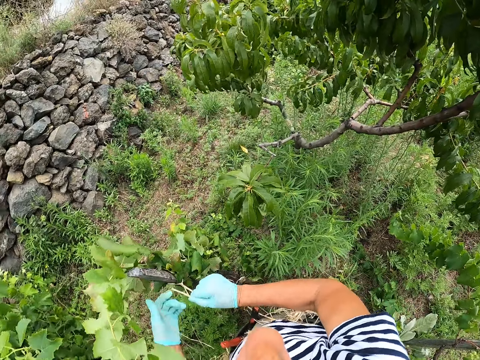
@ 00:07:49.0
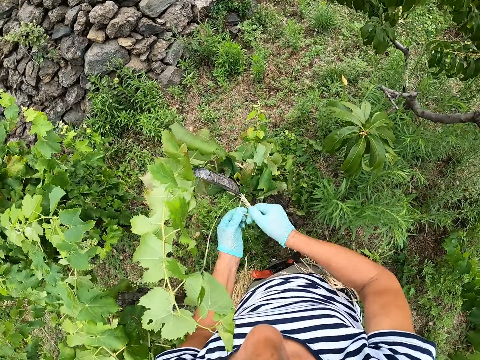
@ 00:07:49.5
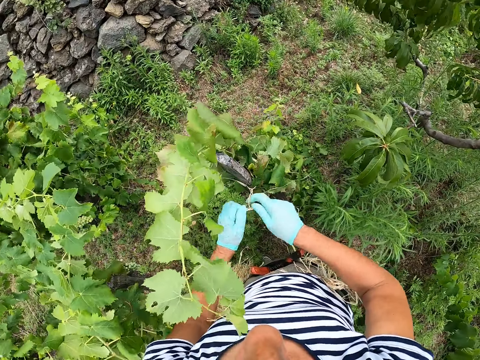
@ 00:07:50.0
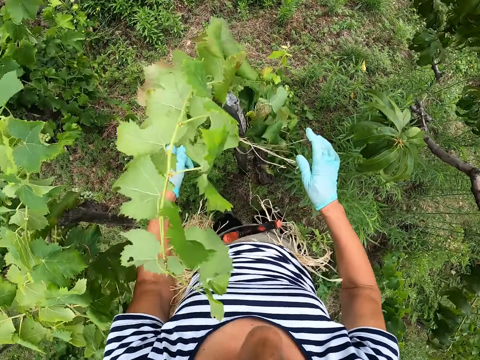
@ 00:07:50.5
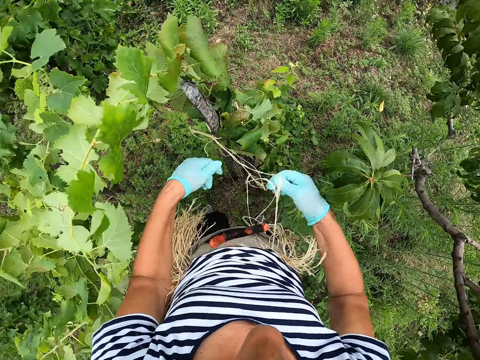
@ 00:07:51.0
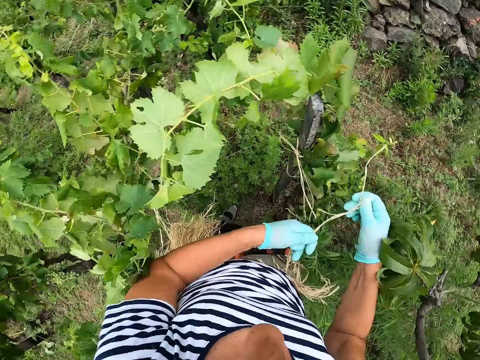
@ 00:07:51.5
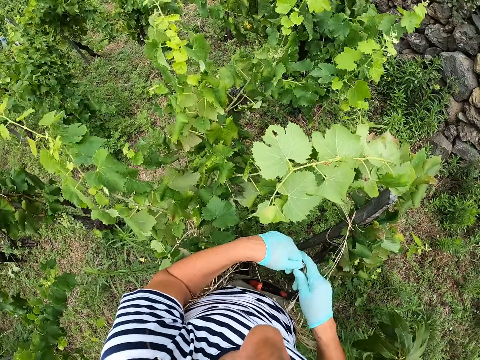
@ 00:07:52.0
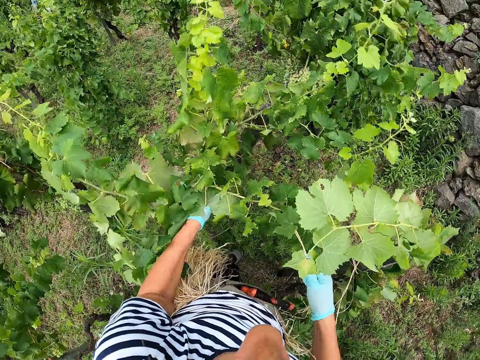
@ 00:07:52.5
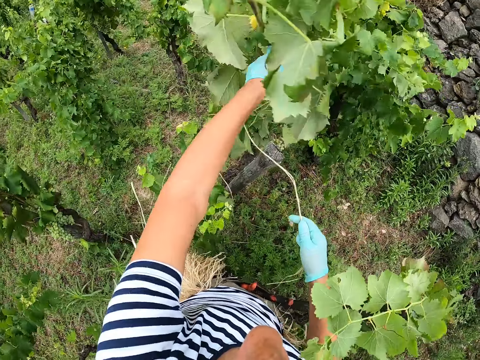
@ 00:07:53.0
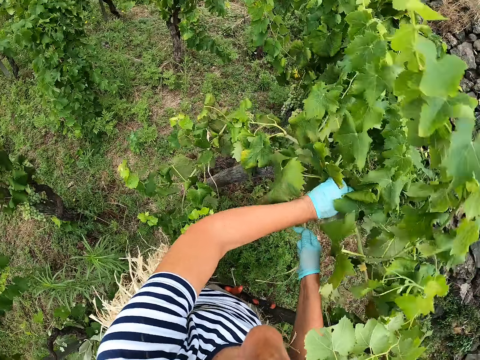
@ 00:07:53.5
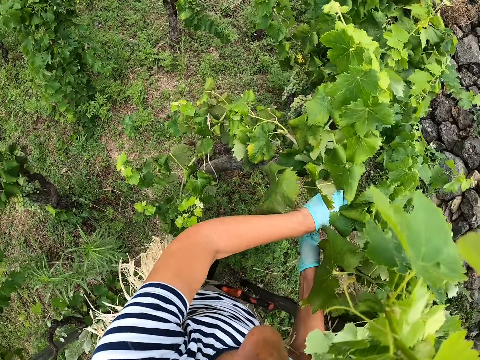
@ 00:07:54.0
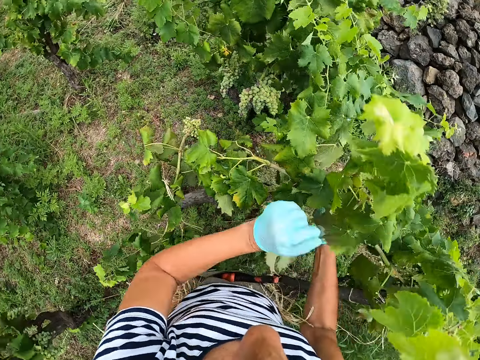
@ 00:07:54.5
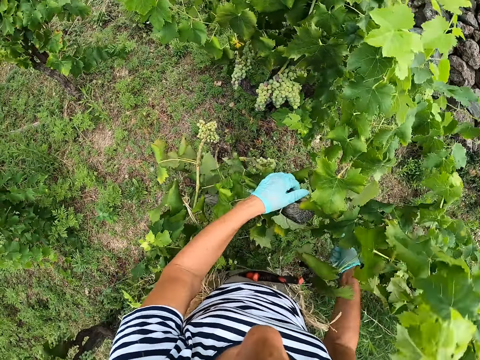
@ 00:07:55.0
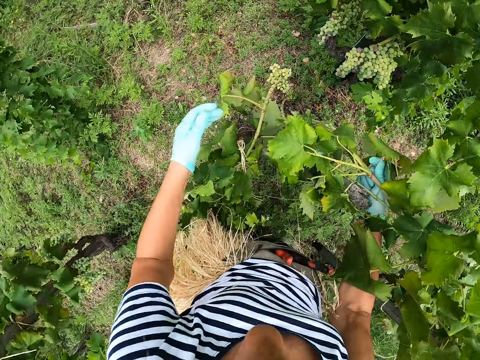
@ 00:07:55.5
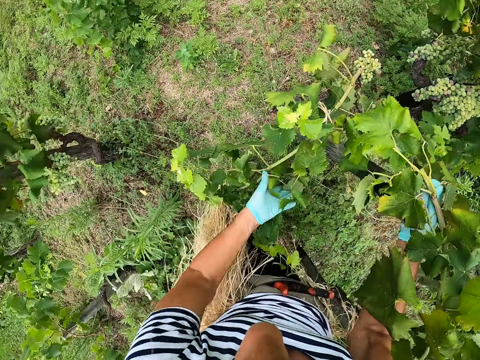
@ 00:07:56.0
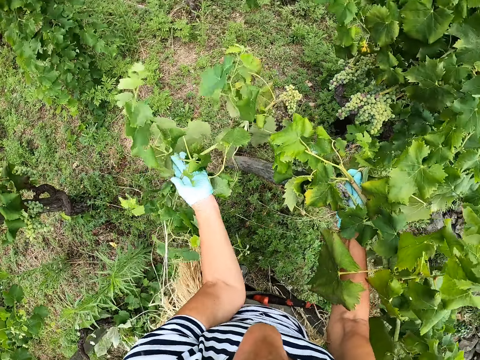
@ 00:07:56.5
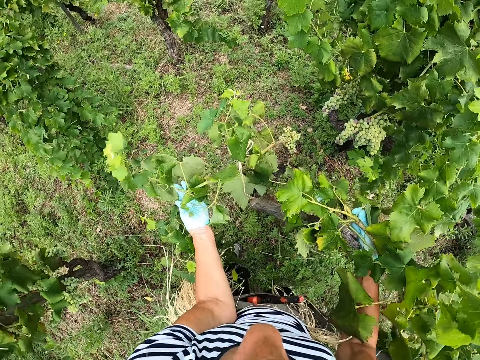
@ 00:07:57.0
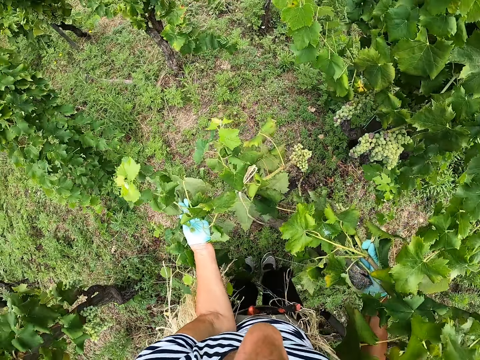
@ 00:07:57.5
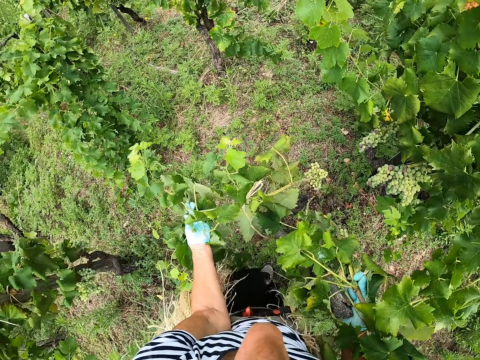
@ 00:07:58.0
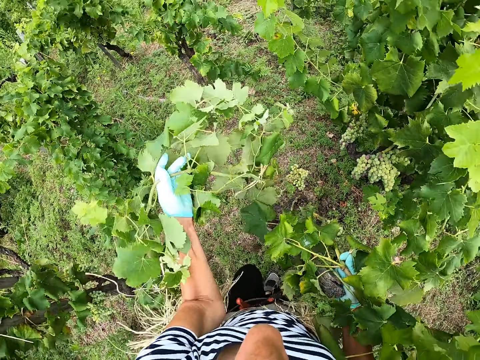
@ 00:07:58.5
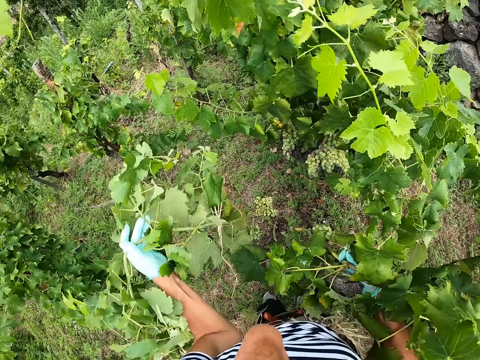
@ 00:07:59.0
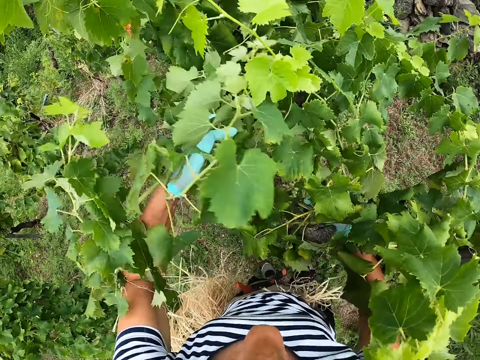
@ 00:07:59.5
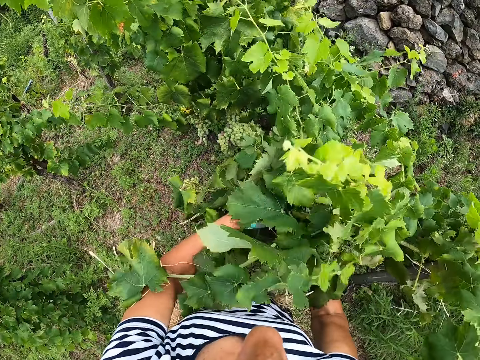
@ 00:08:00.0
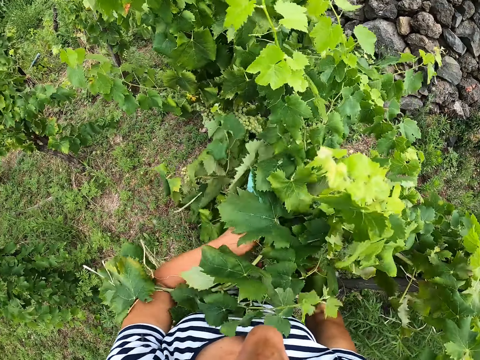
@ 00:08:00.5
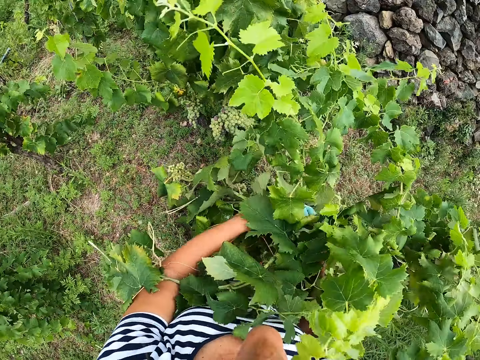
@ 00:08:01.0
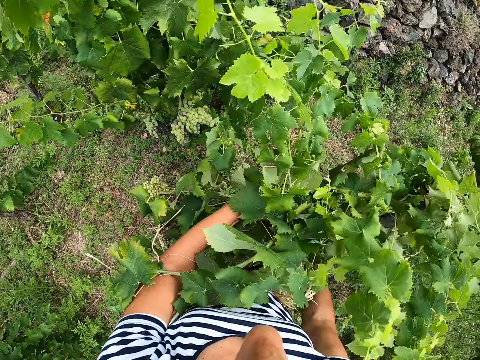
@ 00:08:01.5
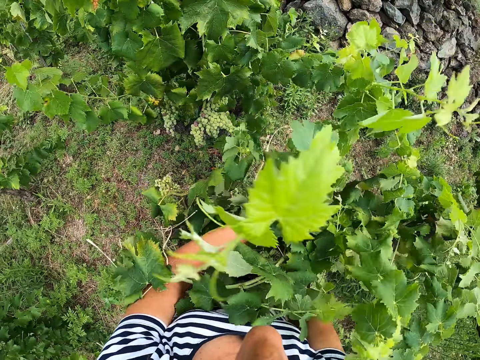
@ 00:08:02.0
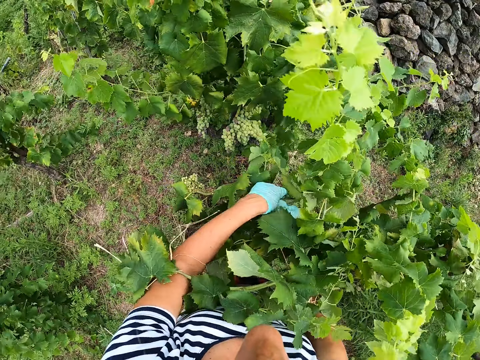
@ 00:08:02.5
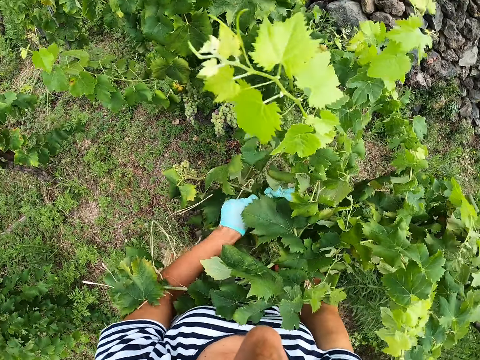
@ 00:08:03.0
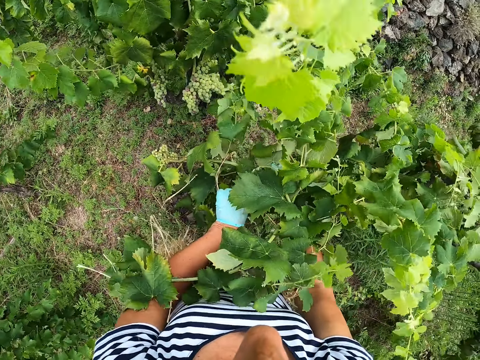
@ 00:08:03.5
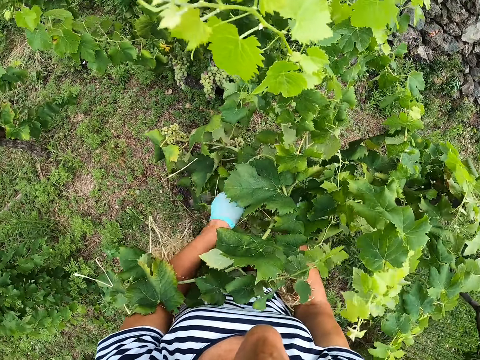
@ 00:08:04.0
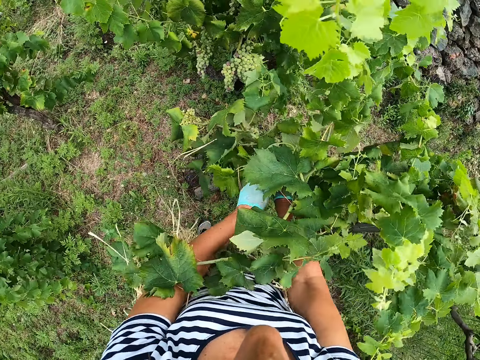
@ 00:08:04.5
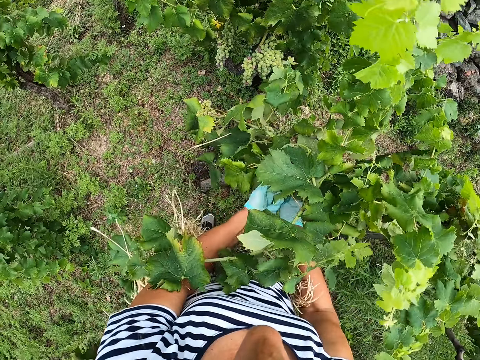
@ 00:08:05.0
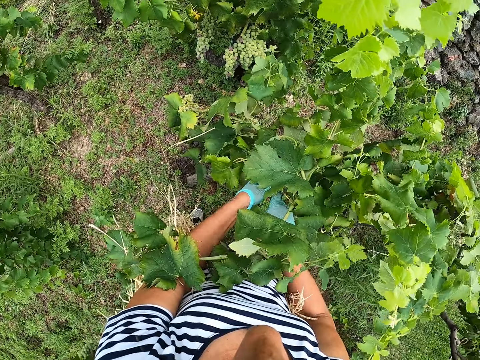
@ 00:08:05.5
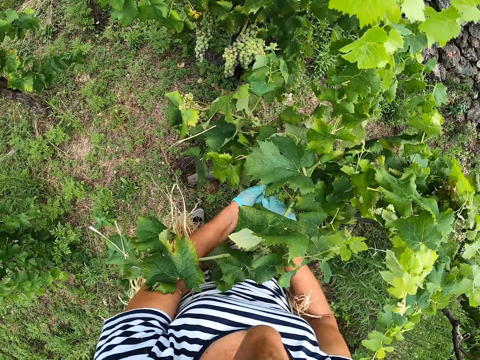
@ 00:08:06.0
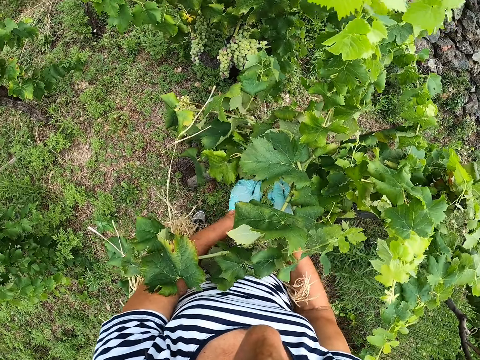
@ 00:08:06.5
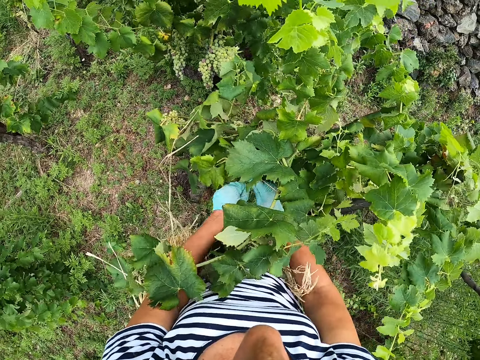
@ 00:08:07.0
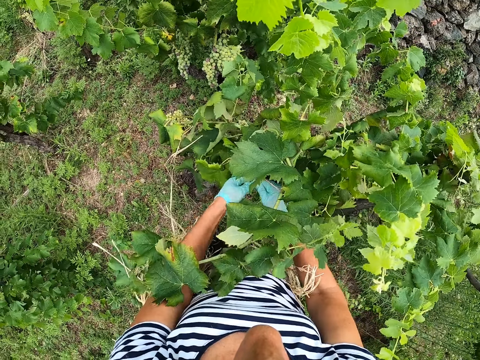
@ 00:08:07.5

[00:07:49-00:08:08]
The camera wearer picks the sisal fiber from the waist. They attach the plant to the stake. They hold the plant. They tie the plant to the stake using the sisal fiber.

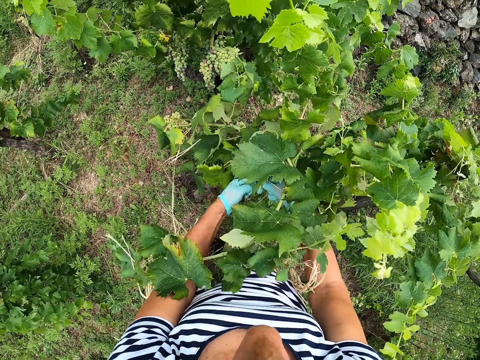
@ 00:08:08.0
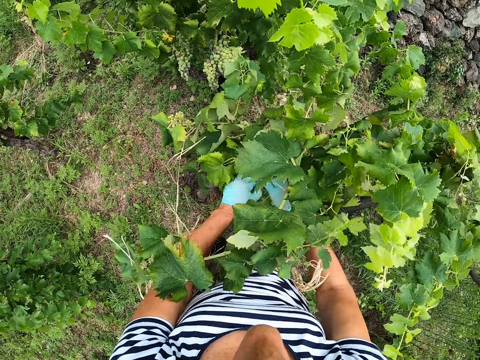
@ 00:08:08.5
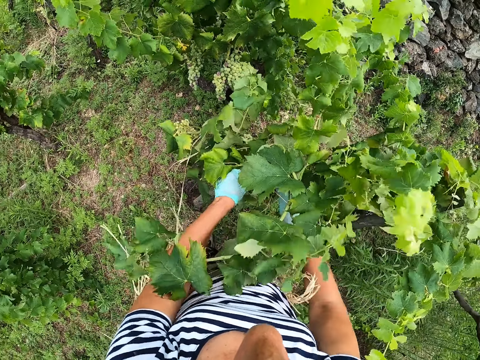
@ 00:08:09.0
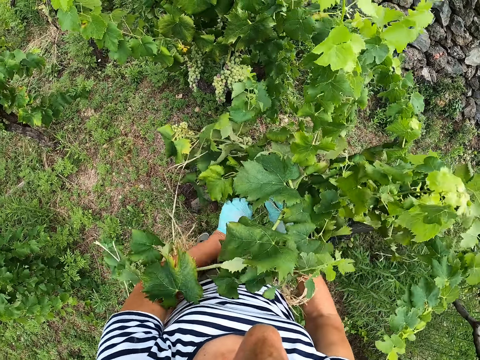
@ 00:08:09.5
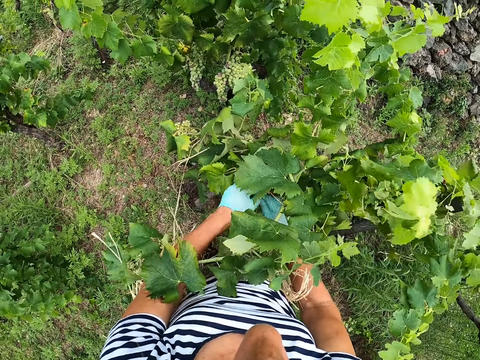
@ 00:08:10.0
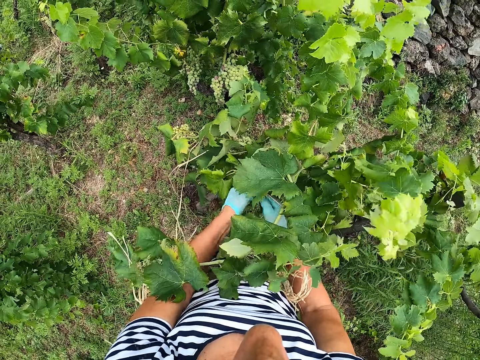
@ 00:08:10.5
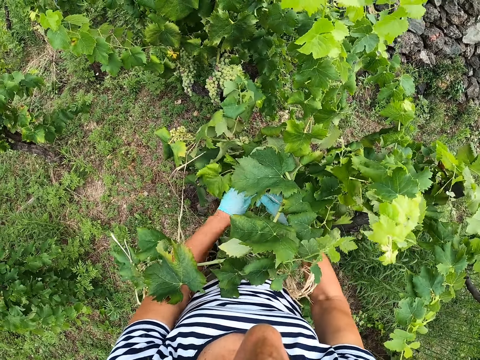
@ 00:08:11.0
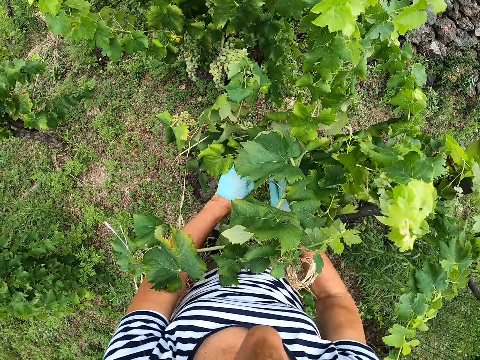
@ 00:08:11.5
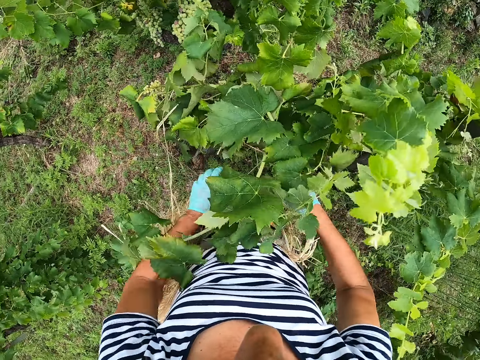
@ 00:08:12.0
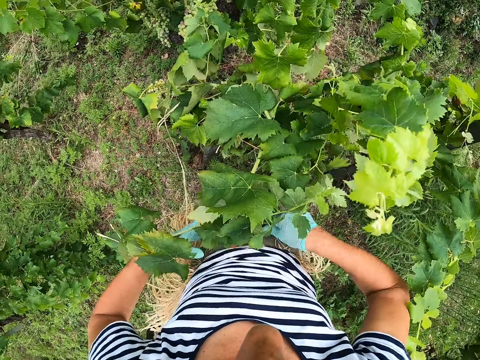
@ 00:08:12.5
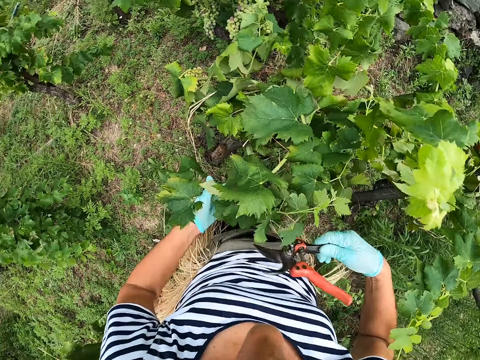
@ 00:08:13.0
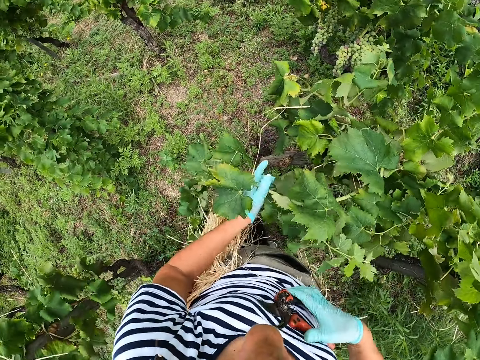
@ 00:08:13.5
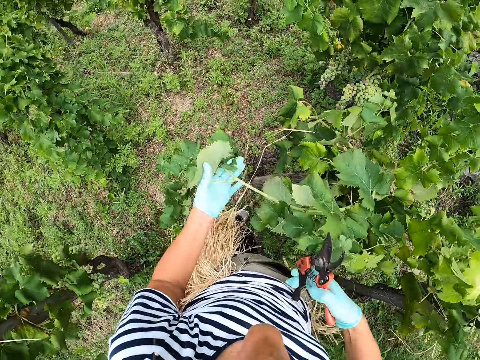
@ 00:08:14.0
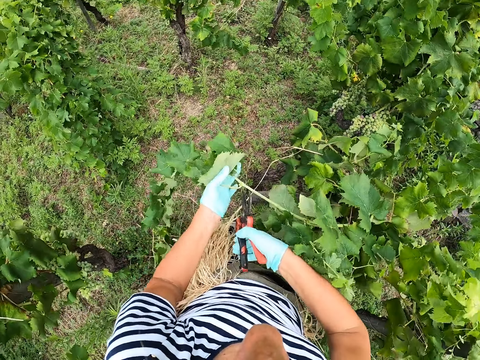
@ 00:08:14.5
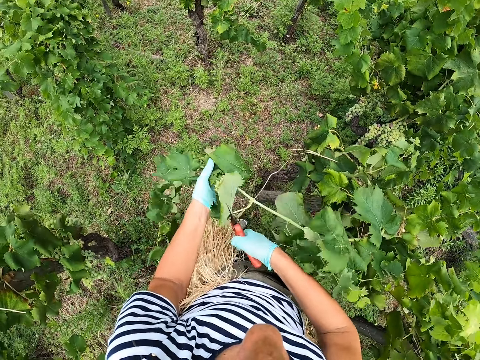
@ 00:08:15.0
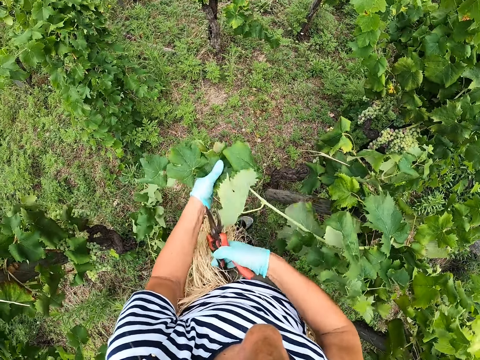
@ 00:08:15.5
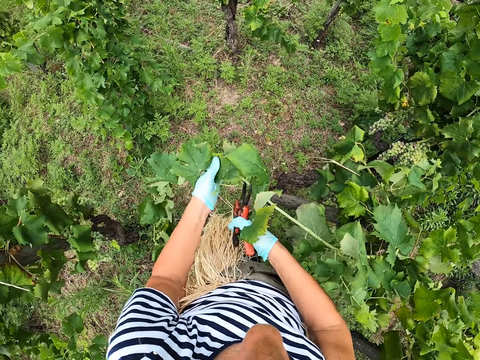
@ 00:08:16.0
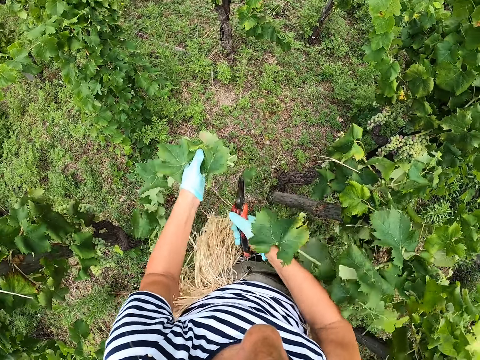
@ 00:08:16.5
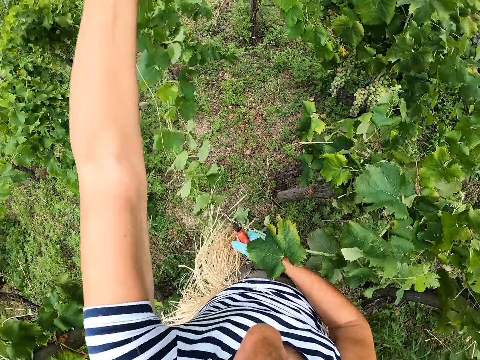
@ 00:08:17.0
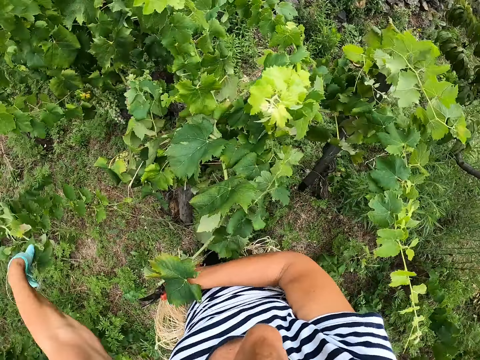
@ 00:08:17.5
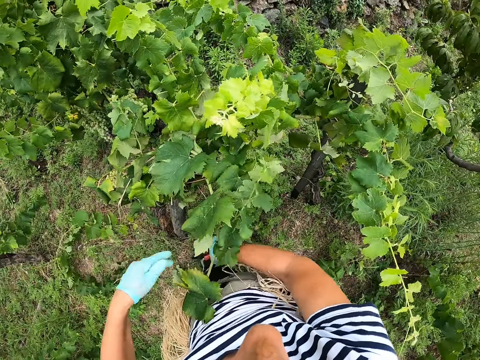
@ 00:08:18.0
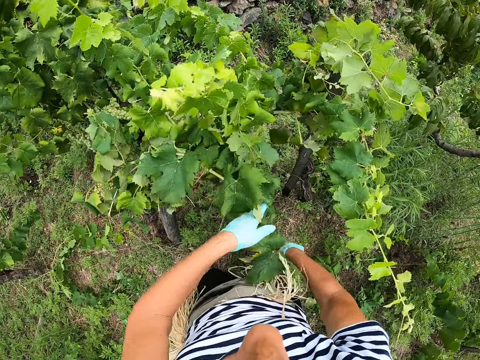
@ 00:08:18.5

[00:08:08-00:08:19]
The camera wearer takes pruning shears from the waist. They cut the plant using the pruning shears. They throw the branch on the ground.
